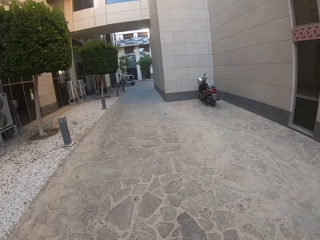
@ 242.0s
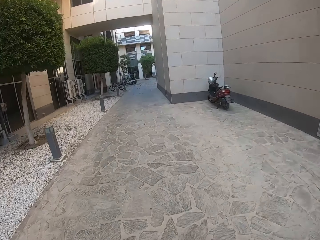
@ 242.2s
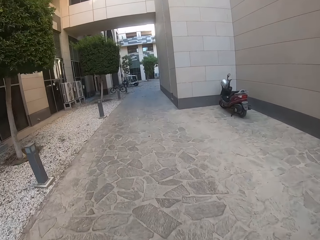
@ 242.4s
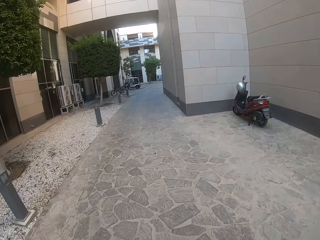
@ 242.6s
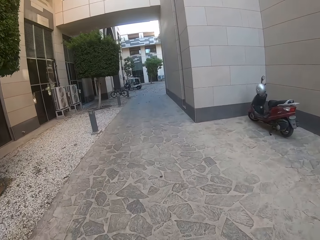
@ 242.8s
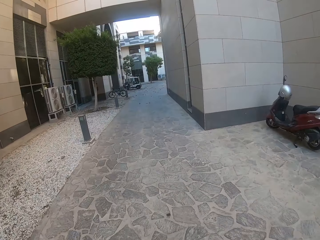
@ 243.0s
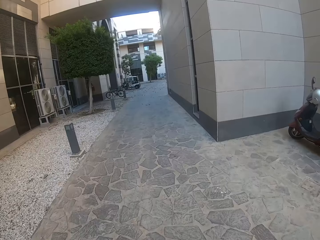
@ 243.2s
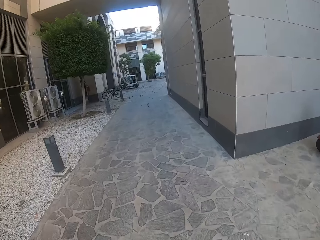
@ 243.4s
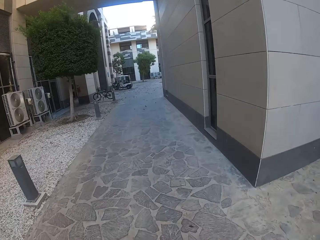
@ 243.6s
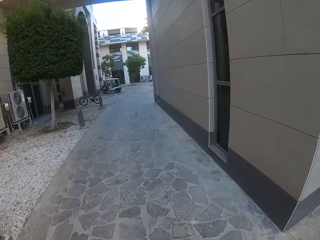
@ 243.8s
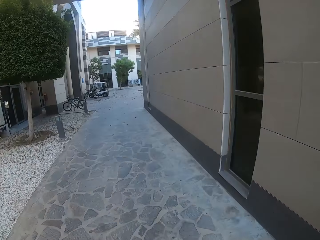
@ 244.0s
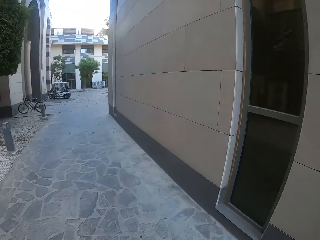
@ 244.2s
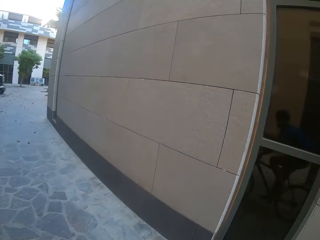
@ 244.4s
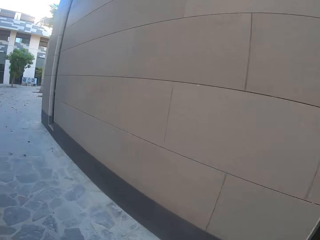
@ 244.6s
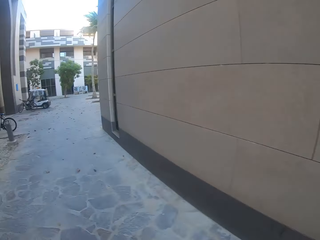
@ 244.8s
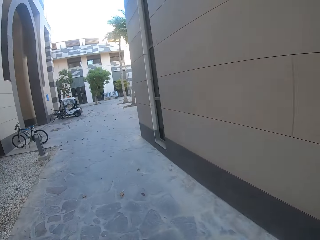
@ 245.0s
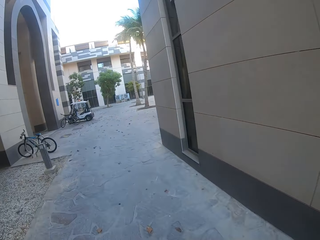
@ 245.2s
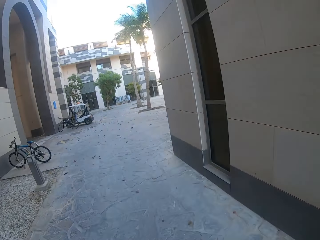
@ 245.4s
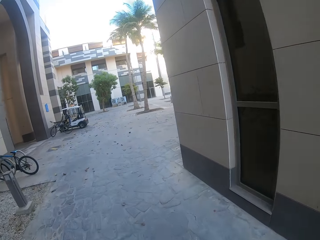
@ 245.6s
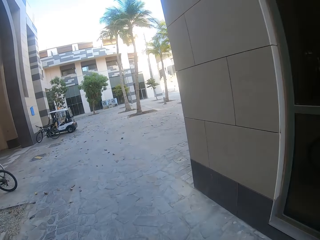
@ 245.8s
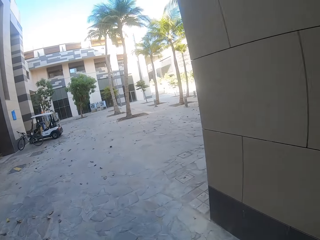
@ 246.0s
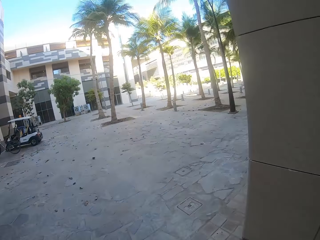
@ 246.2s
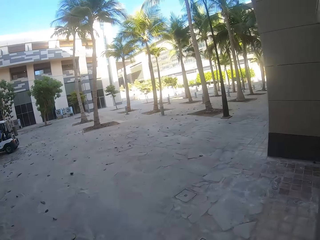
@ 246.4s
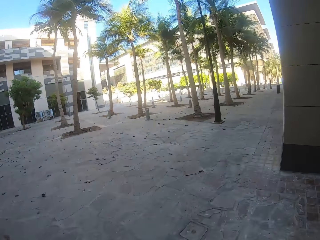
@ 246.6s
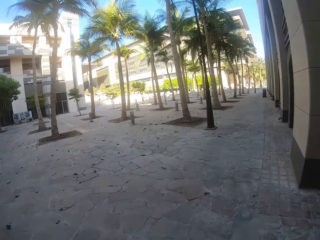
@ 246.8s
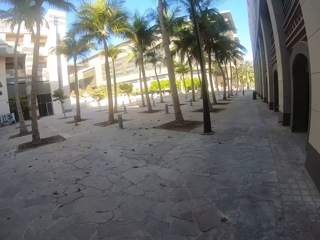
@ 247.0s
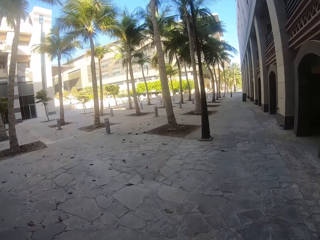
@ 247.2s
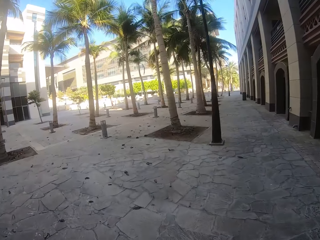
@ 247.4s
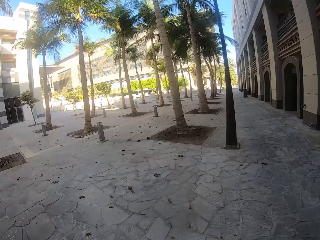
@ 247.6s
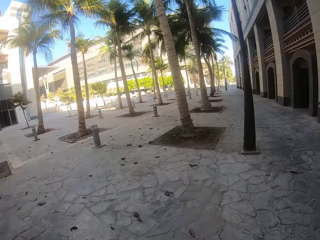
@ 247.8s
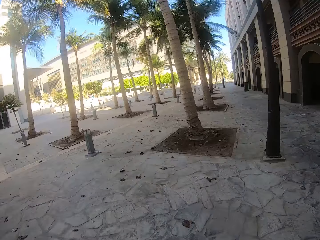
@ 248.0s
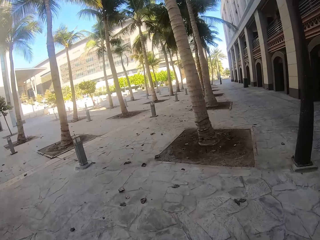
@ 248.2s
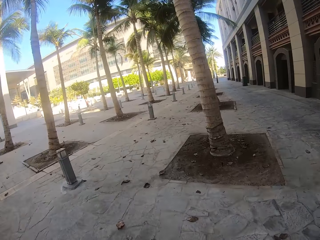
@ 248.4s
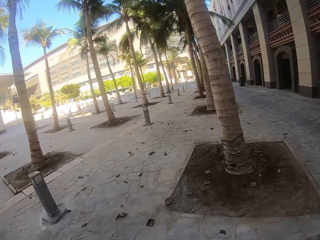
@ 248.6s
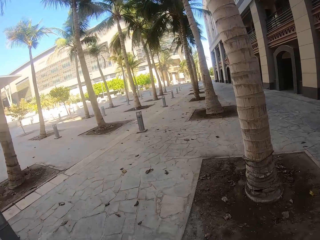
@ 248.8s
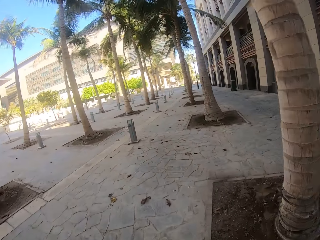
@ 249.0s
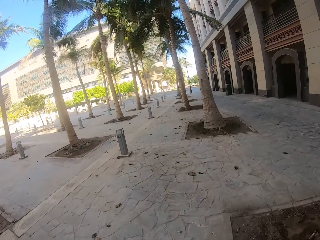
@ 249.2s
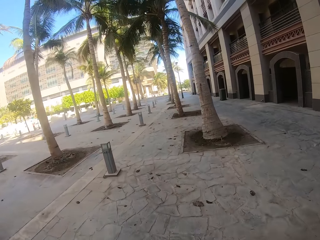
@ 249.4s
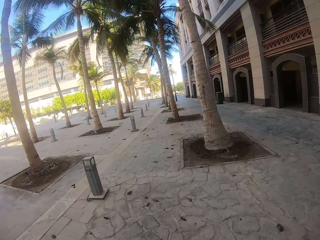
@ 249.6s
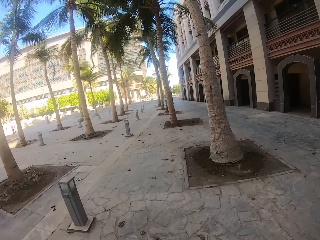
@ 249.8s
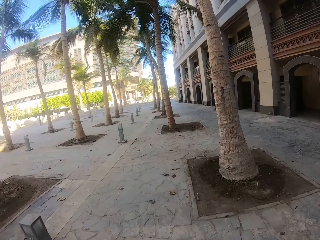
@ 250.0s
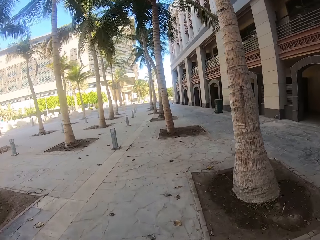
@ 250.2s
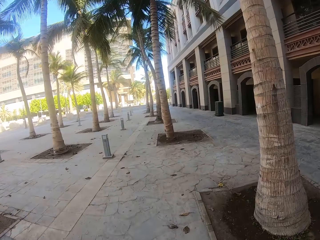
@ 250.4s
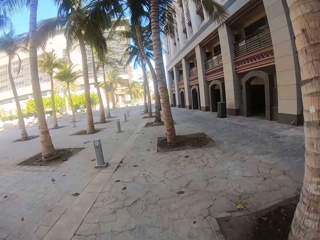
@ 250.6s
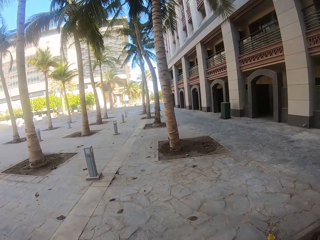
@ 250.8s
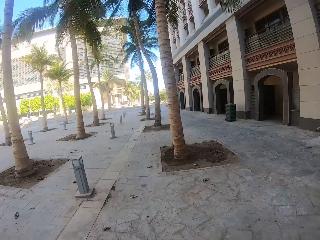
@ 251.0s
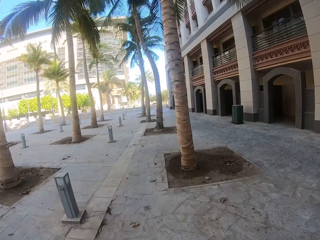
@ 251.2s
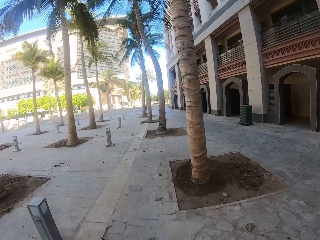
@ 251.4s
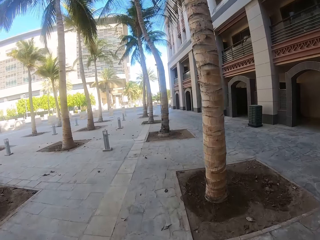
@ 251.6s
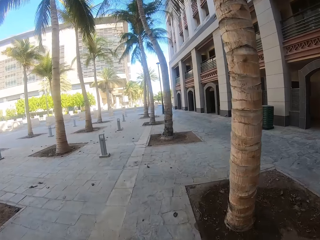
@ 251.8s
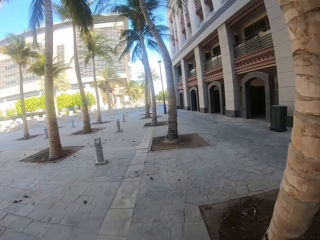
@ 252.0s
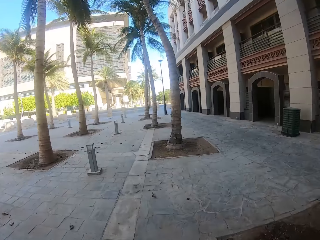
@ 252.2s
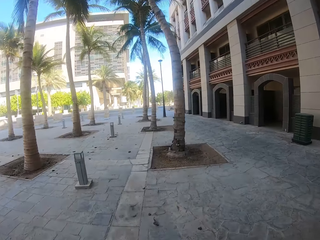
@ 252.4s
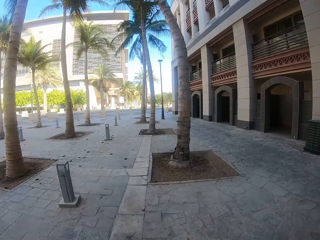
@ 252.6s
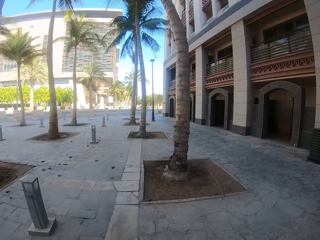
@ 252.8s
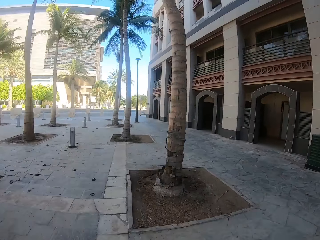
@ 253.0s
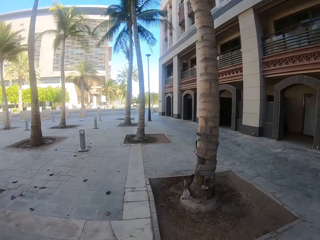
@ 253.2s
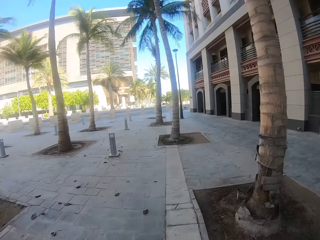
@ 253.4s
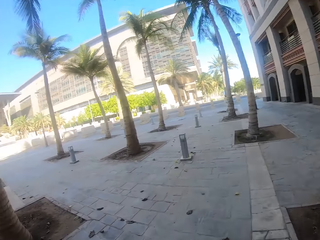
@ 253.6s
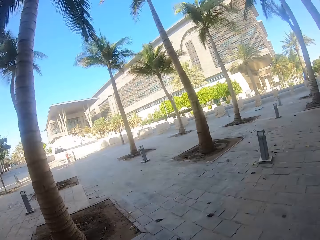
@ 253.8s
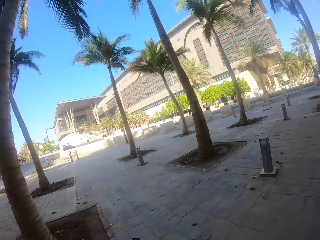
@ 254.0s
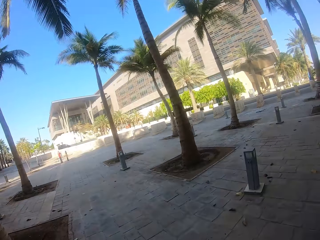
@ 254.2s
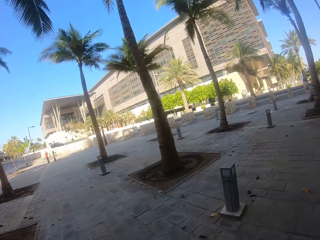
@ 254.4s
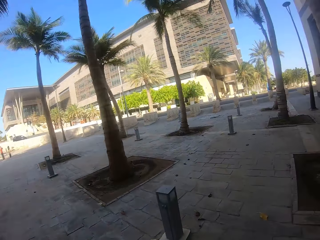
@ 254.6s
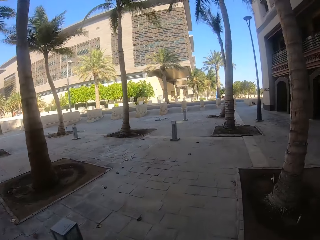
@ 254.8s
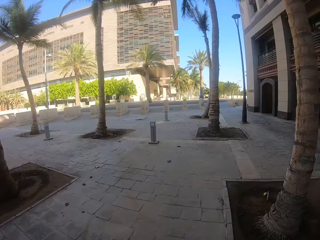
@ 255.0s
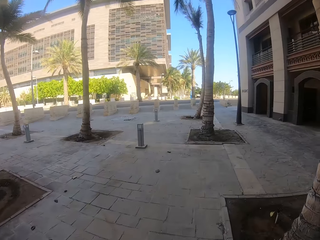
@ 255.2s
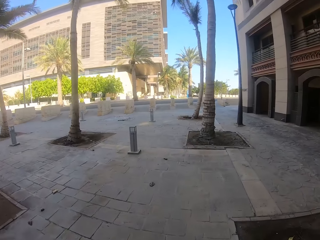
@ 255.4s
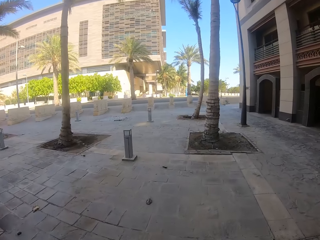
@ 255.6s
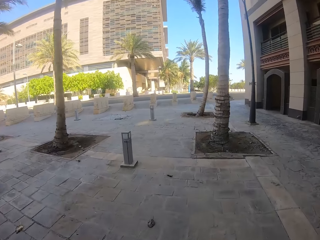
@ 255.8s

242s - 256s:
The camera wearer slows down.

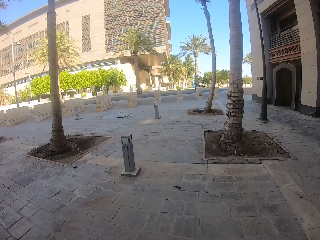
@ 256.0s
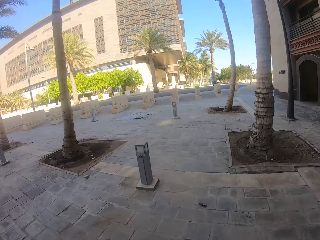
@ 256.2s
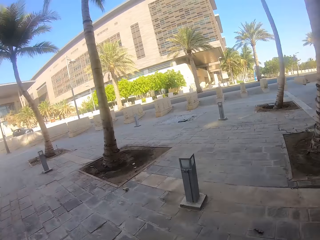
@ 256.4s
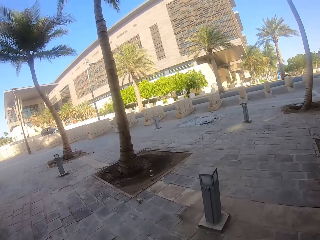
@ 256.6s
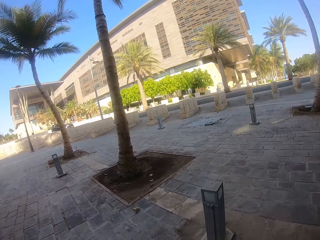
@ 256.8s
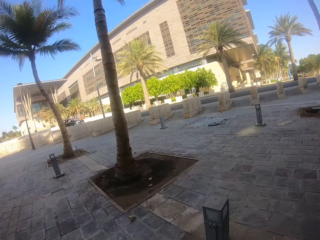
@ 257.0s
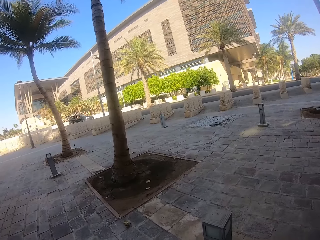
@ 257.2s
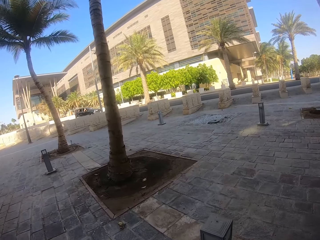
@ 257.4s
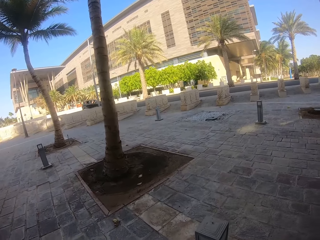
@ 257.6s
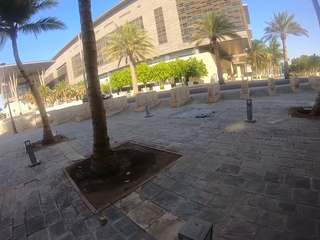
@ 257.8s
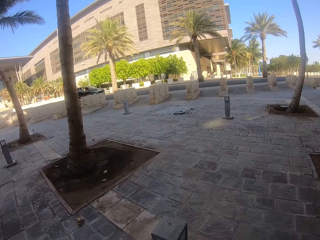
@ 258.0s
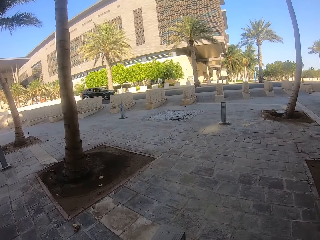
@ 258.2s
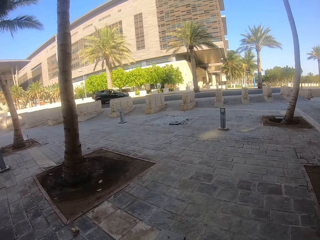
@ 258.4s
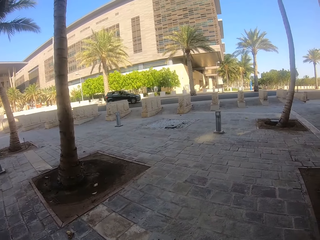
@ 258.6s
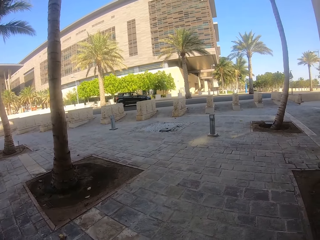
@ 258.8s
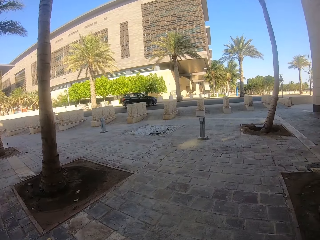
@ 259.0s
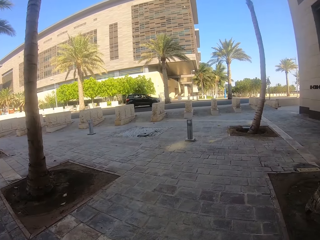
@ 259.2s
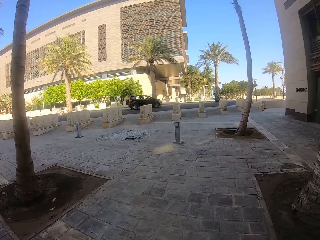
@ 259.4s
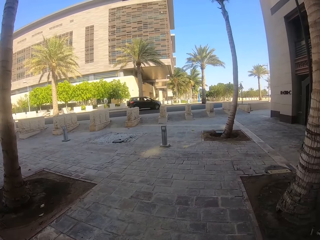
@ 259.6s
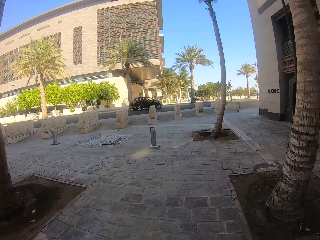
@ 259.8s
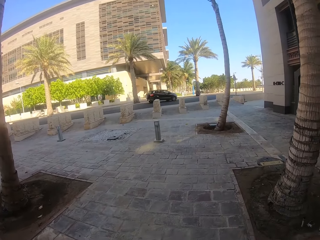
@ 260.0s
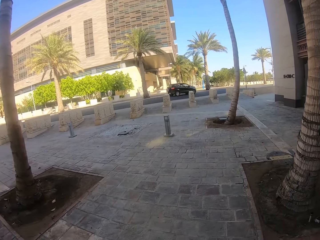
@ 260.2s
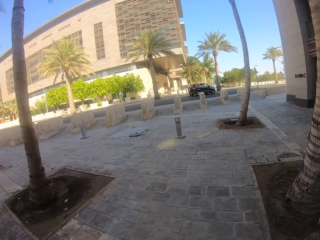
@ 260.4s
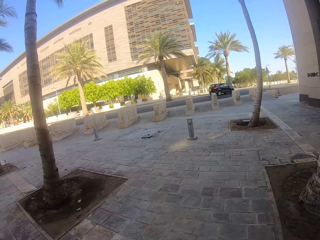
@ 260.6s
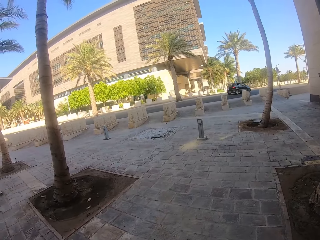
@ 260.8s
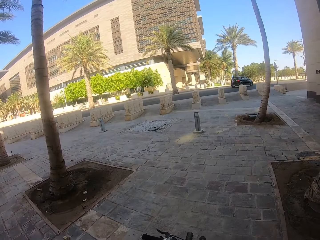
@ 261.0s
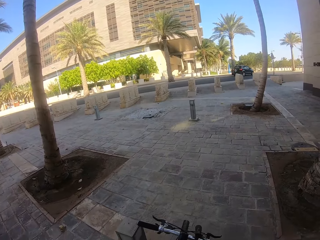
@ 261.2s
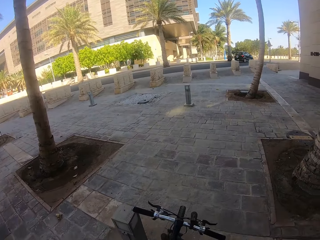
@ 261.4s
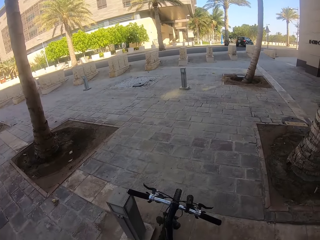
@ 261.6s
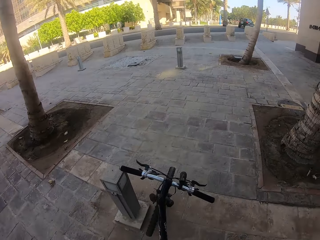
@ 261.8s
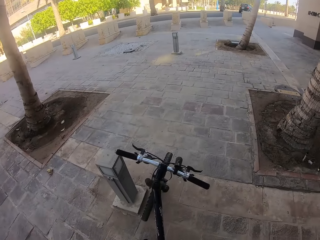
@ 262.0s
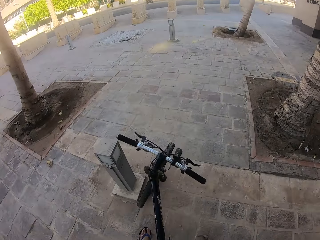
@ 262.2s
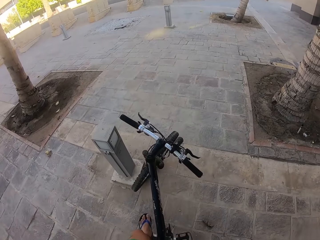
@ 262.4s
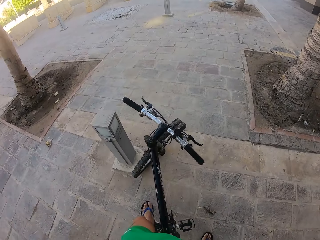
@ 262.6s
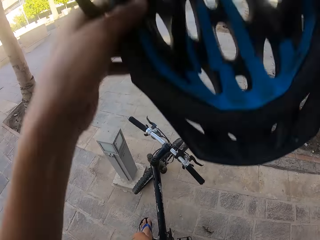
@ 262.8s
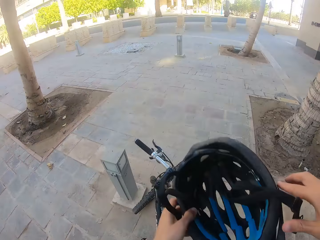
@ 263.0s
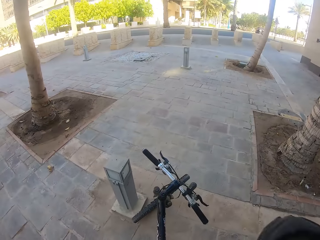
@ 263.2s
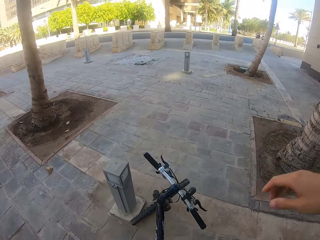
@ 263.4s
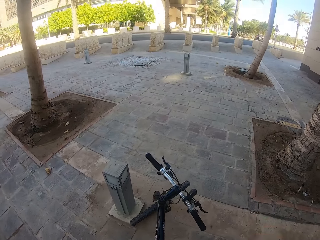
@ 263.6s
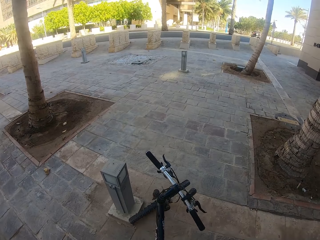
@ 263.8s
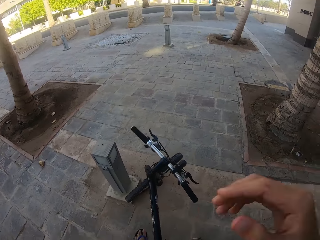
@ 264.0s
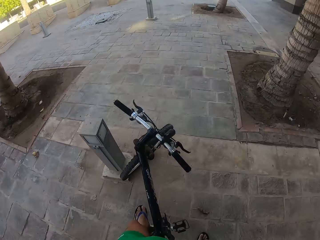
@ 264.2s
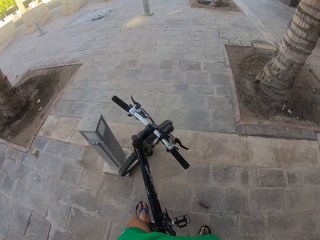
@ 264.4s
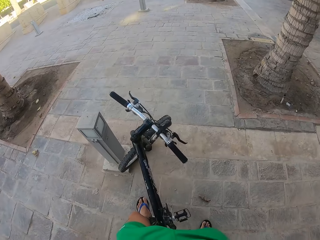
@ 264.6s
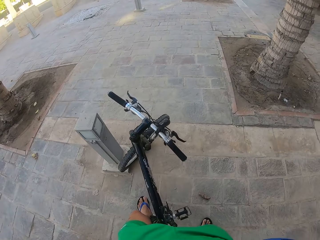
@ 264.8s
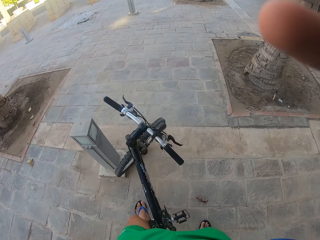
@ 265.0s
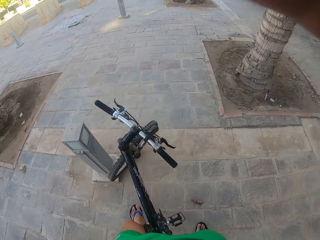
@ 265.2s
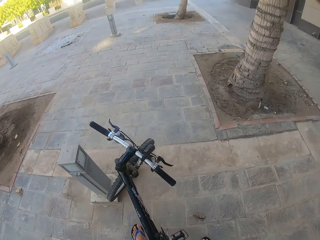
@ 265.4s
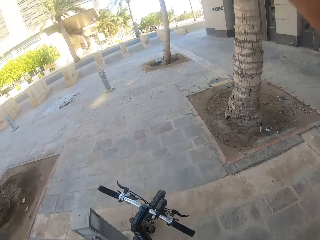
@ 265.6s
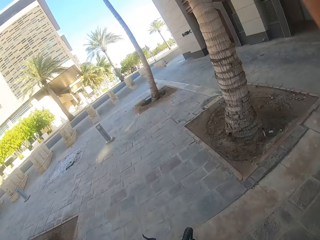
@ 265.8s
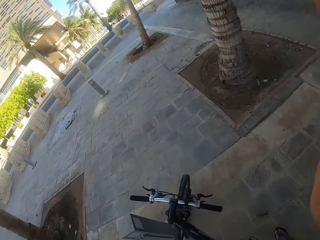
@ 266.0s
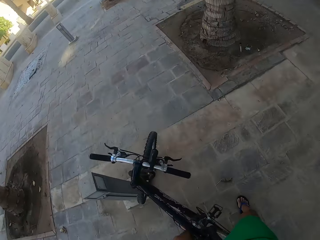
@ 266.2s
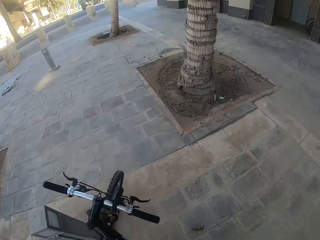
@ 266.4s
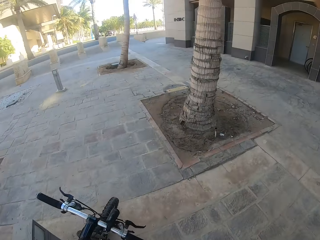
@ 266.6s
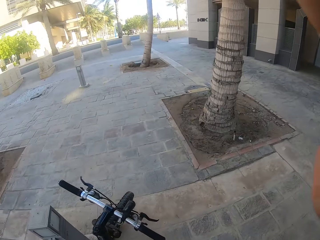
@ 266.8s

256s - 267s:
The camera wearer stops riding the bicycle. They remove the helmet. They adjust the camera.
